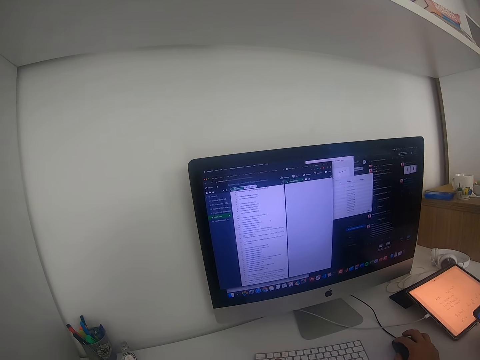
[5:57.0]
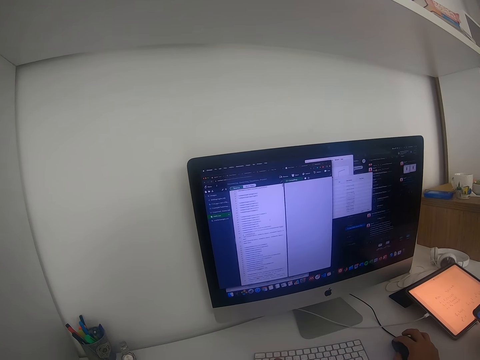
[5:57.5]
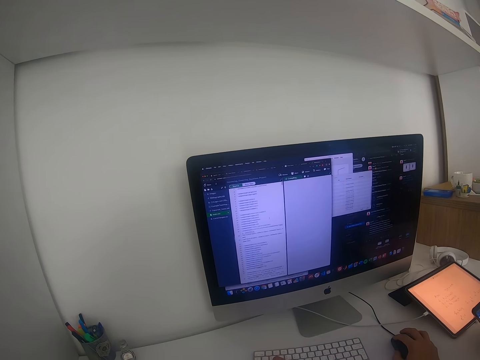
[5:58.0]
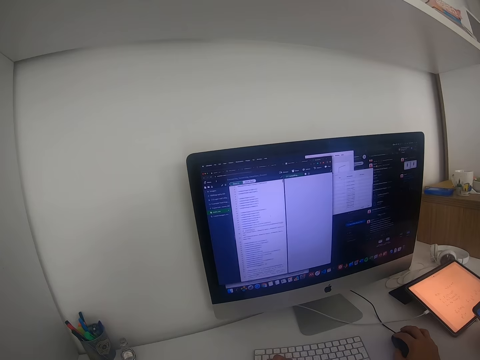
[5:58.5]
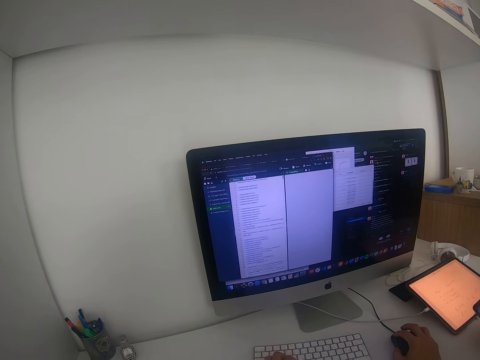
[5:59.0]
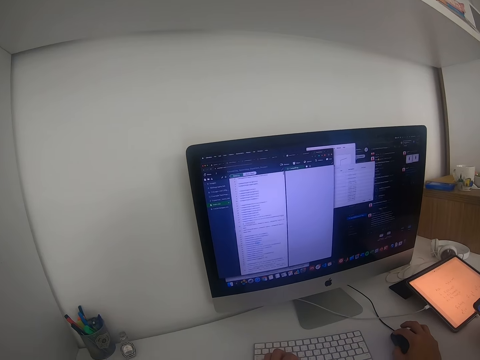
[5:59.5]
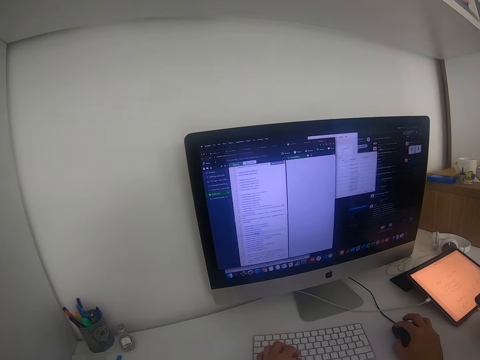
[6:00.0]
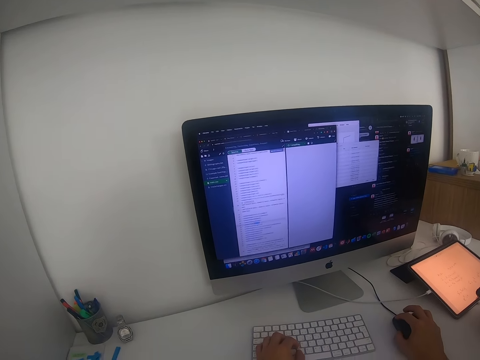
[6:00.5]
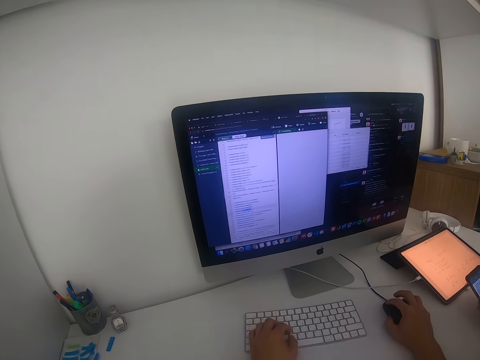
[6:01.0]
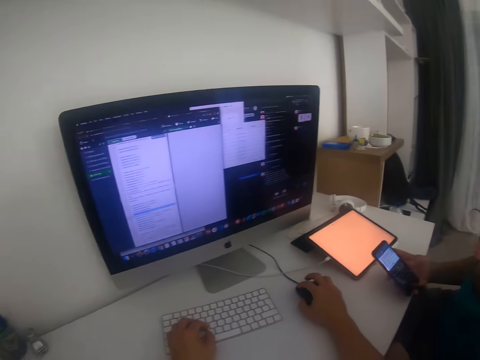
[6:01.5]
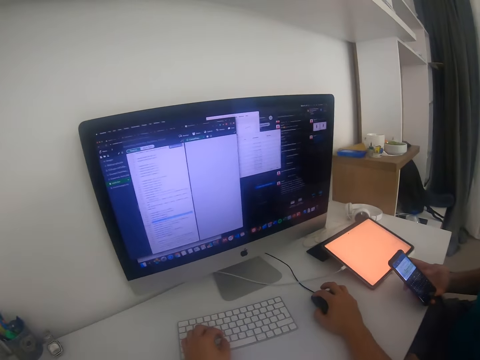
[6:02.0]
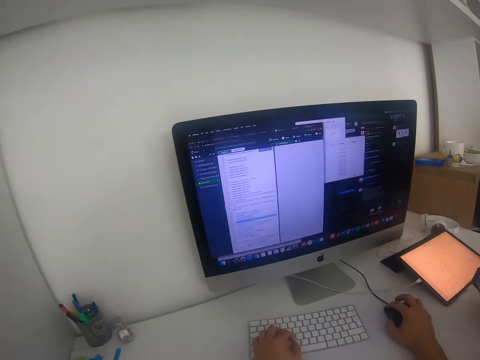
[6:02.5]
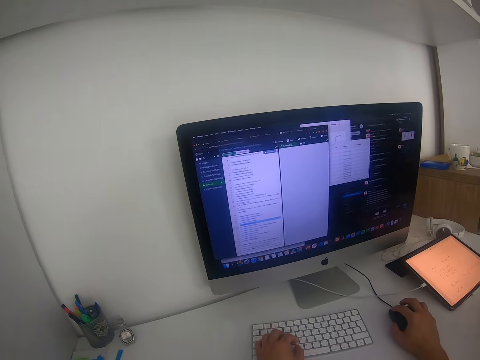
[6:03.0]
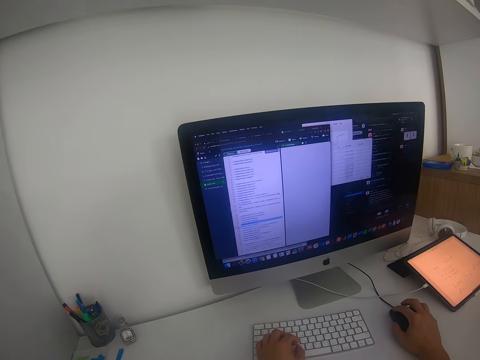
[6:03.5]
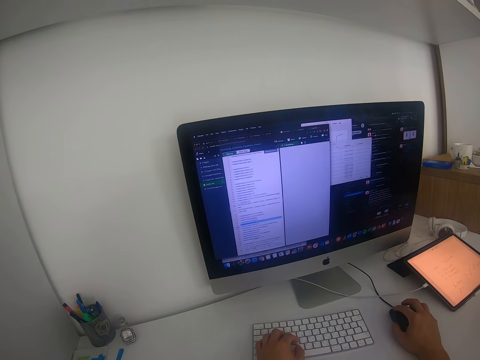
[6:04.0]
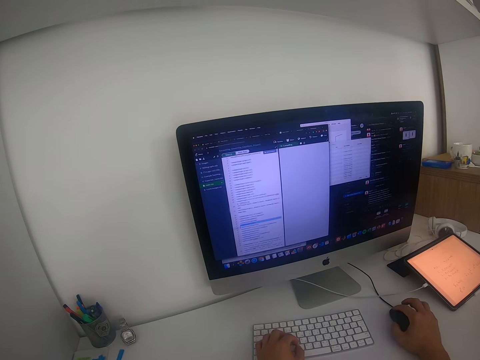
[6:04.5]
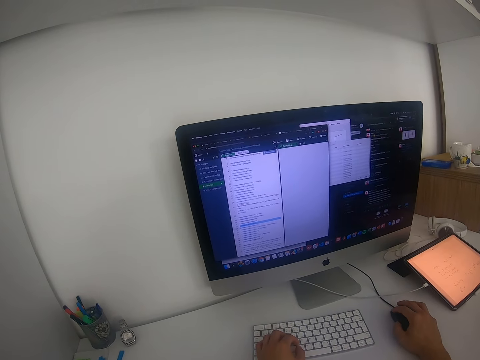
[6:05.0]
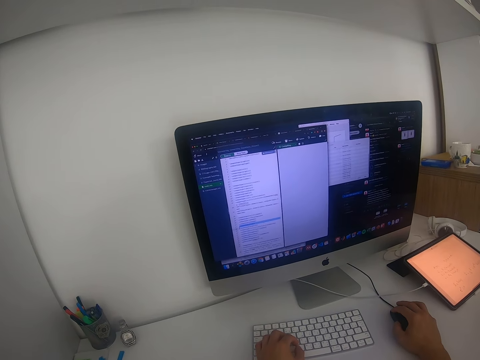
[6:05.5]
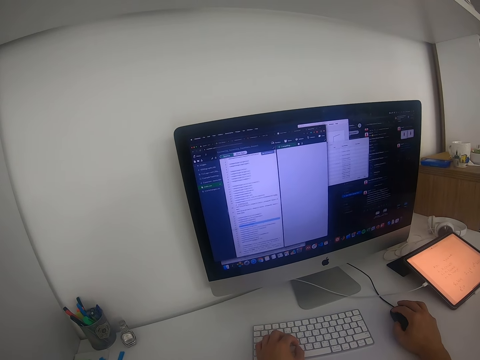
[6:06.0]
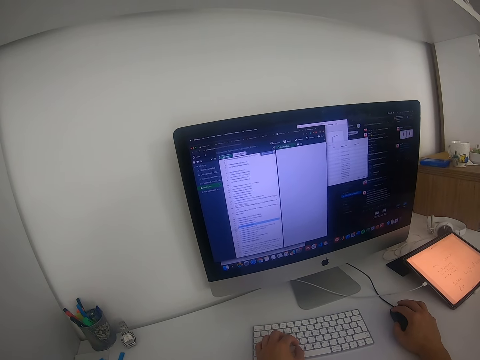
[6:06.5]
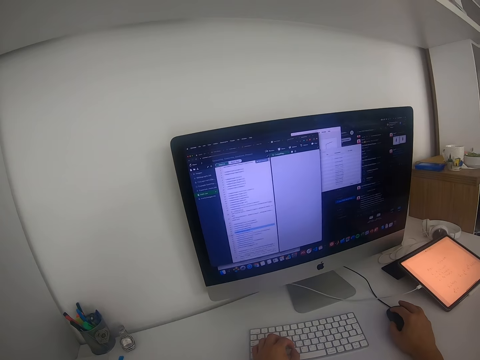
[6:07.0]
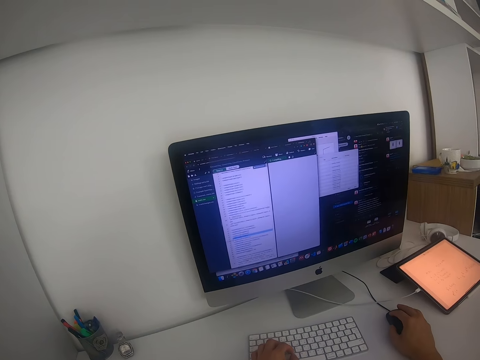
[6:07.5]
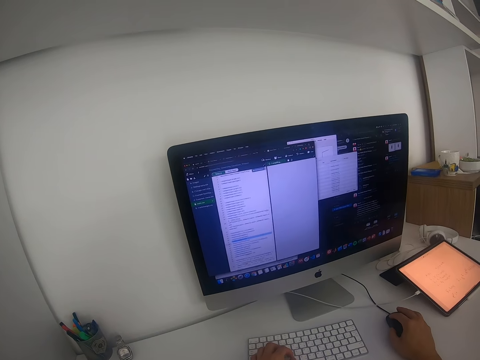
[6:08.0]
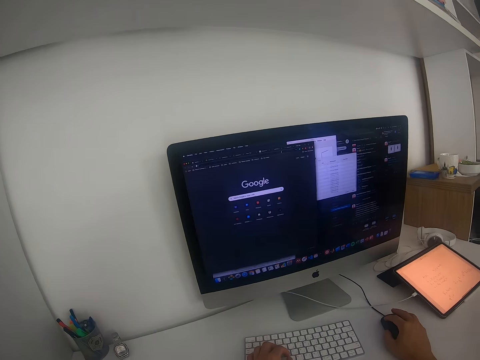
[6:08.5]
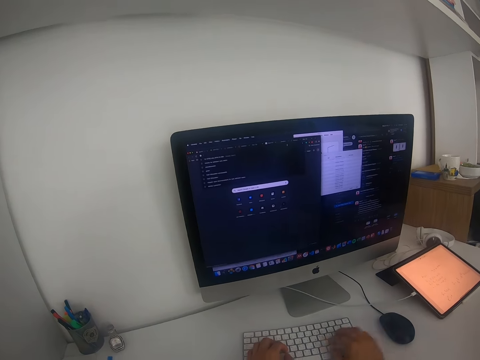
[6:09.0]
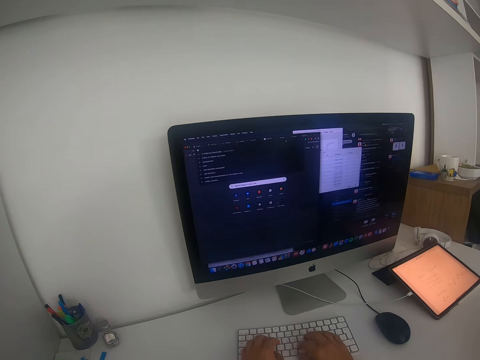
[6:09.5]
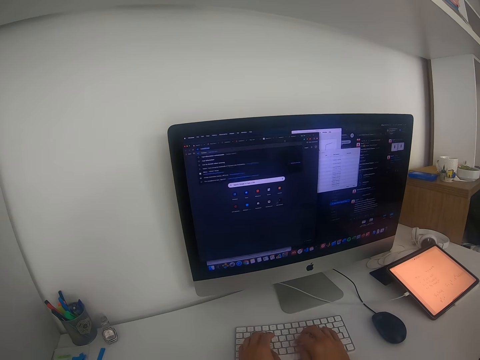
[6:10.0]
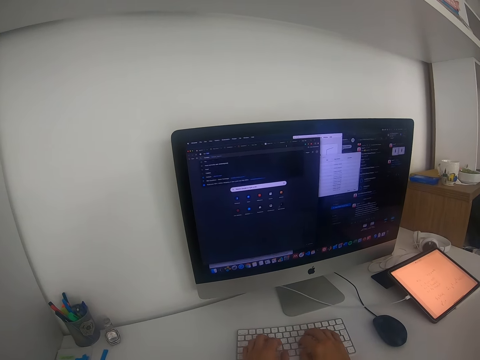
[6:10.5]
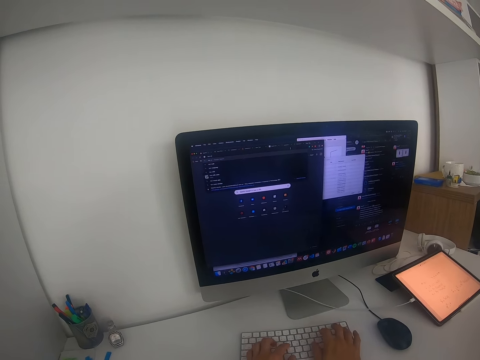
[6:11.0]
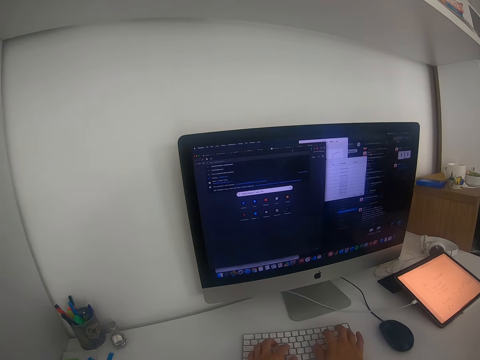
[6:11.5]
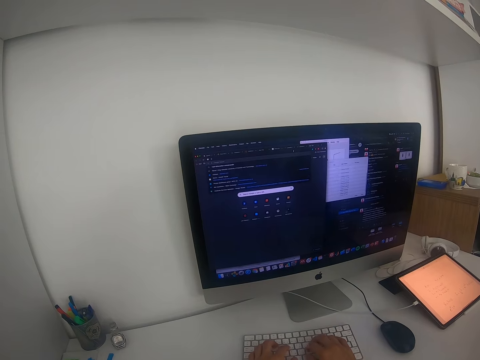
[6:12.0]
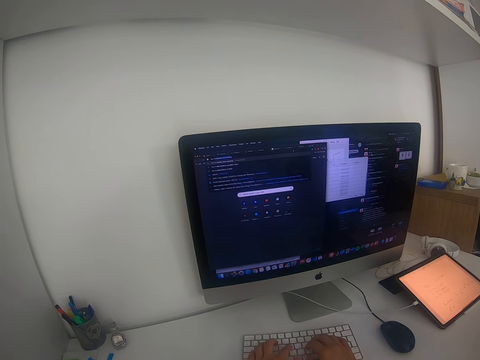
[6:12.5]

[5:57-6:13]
A man uses a phone. The camera wearer operates the computer with a mouse. They type on the keyboard with both hands.

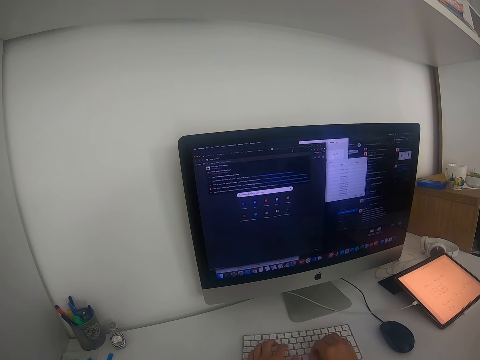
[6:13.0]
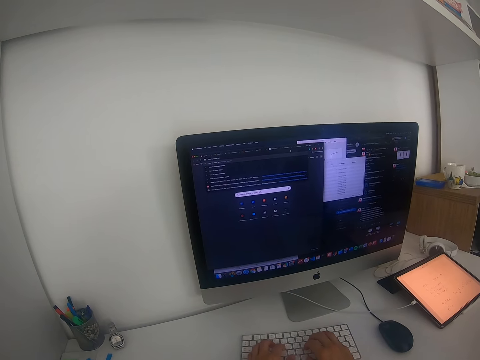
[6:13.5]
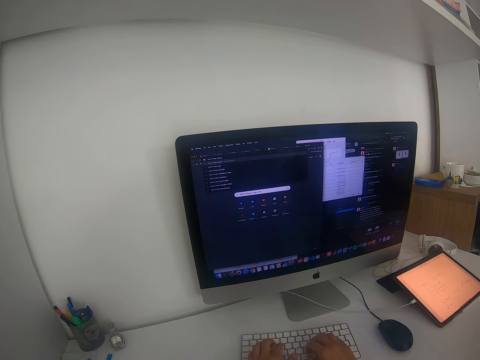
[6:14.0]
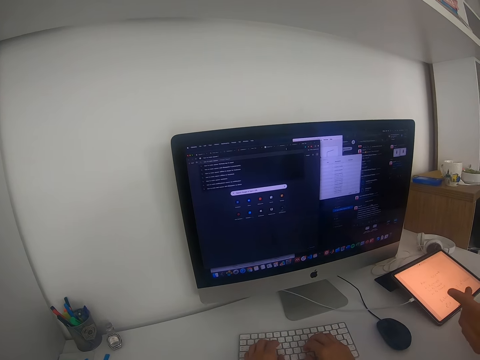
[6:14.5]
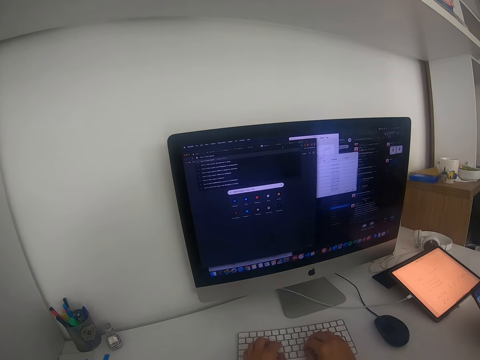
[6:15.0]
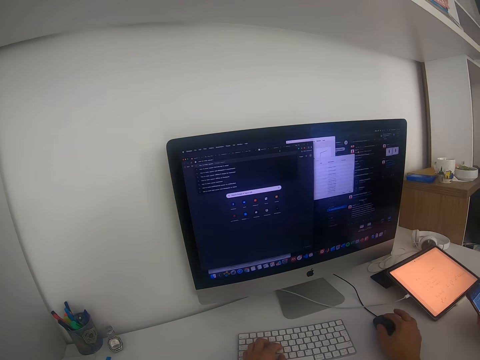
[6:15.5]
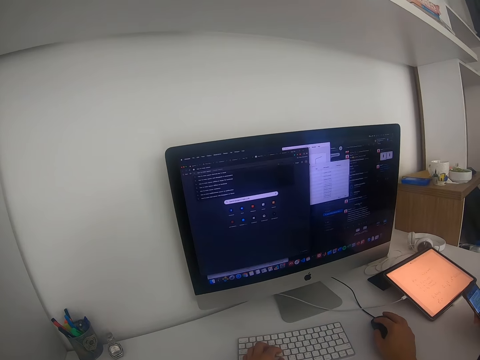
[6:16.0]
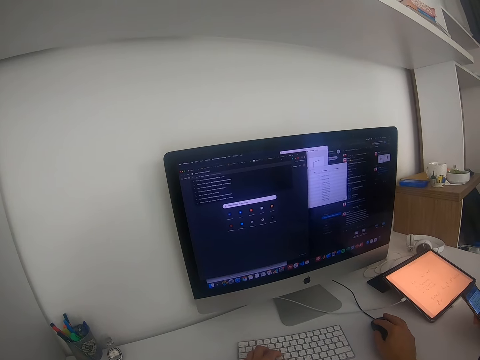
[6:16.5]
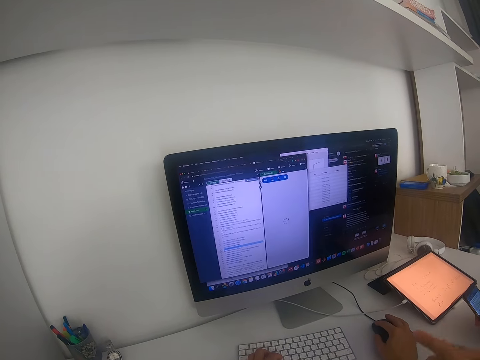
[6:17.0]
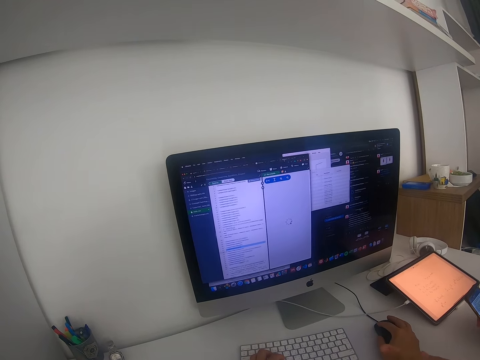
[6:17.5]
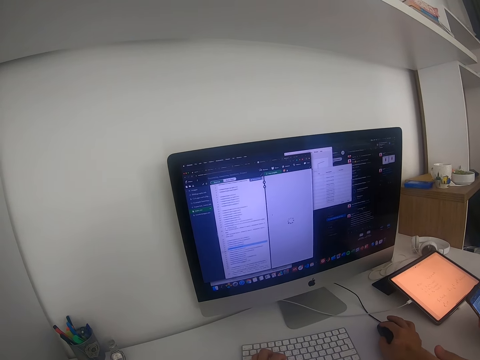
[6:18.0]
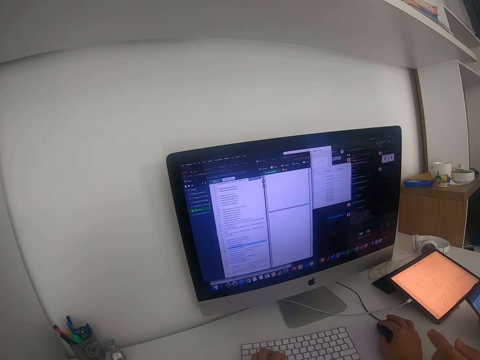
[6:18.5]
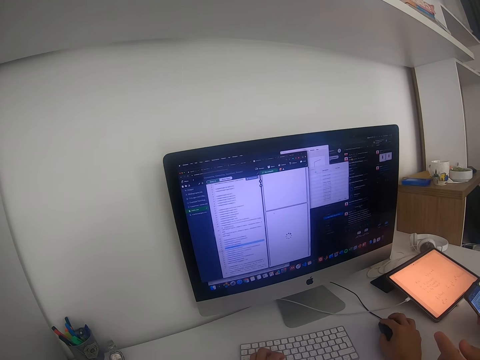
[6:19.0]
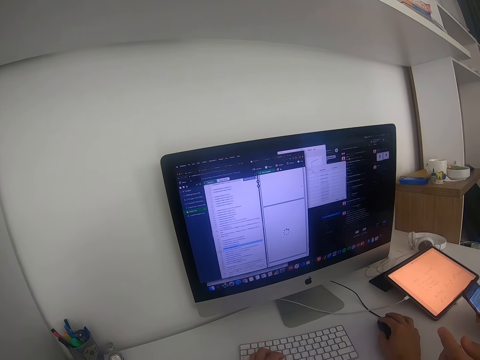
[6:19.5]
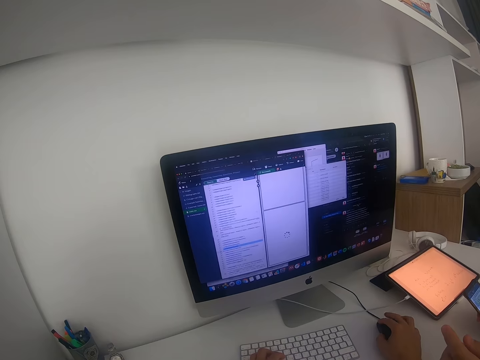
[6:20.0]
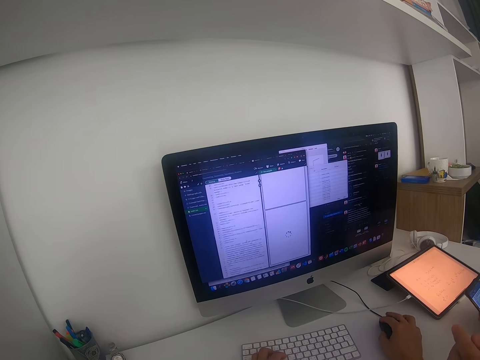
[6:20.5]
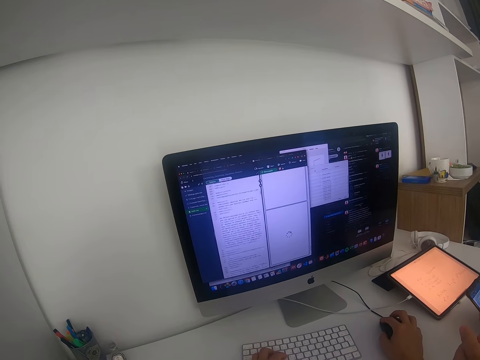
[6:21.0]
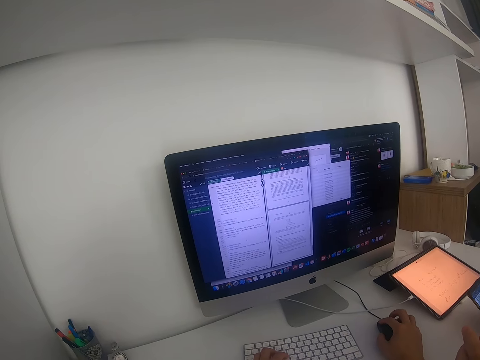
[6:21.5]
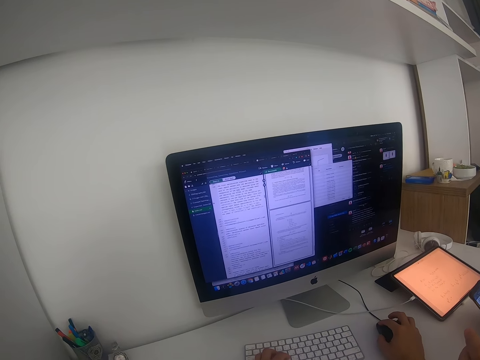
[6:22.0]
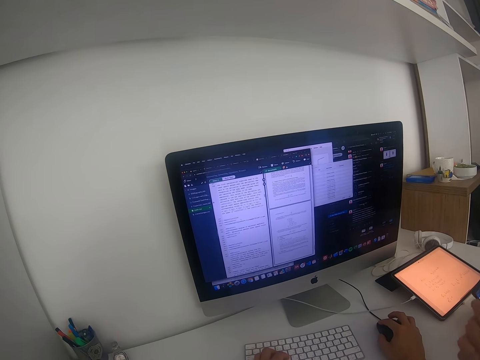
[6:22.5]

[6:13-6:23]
A man interacts with the camera wearer. The camera wearer operates the computer with a mouse. They scroll the document on the computer with the mouse.
